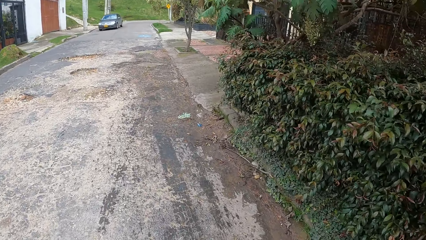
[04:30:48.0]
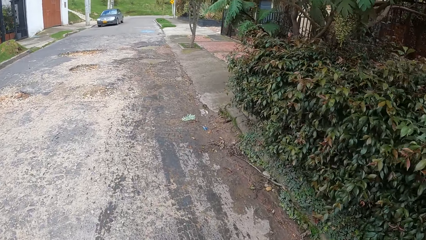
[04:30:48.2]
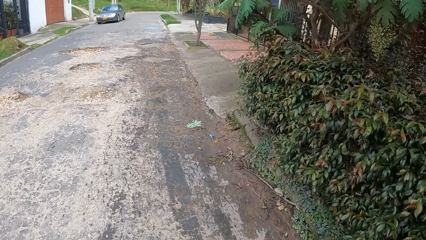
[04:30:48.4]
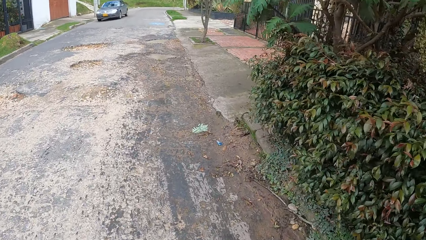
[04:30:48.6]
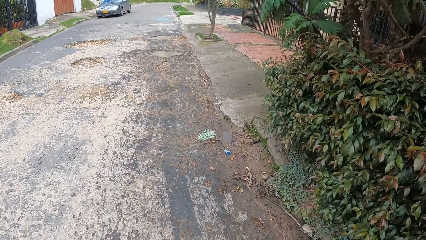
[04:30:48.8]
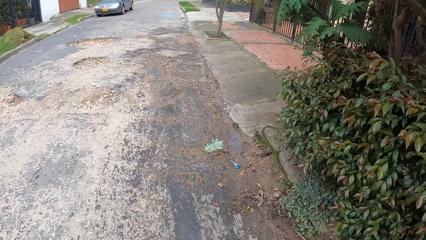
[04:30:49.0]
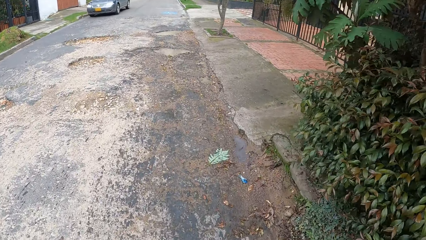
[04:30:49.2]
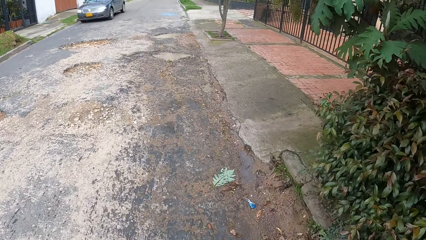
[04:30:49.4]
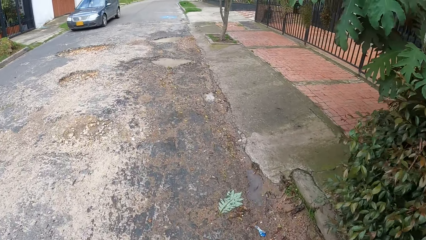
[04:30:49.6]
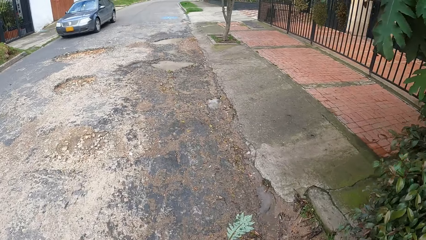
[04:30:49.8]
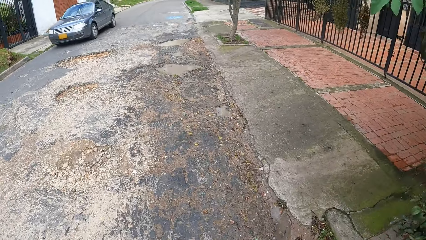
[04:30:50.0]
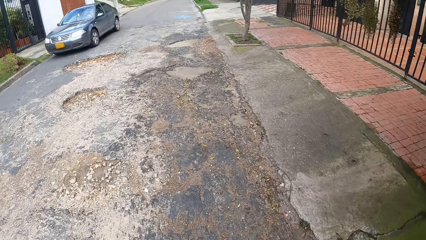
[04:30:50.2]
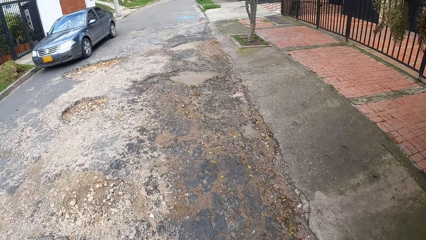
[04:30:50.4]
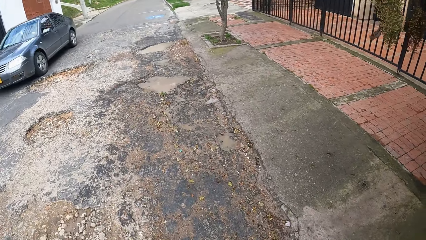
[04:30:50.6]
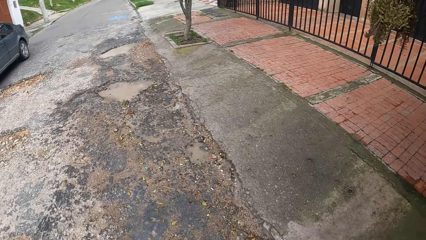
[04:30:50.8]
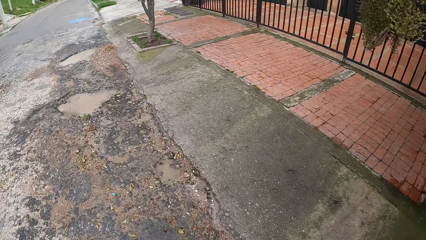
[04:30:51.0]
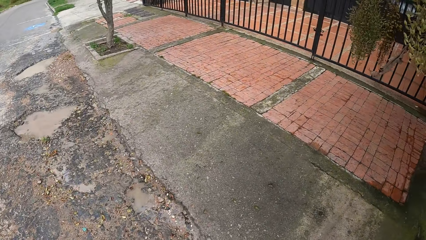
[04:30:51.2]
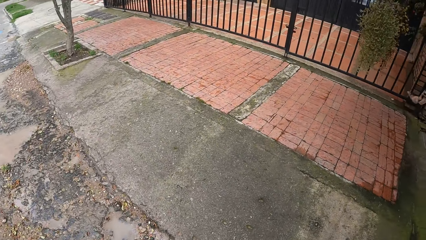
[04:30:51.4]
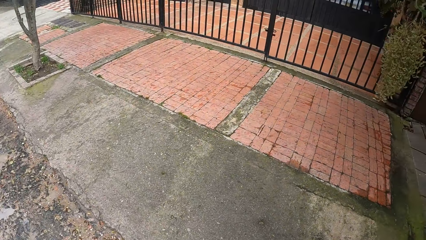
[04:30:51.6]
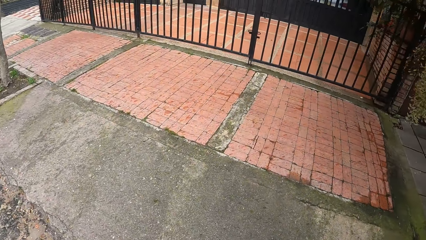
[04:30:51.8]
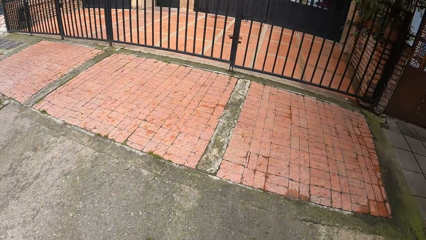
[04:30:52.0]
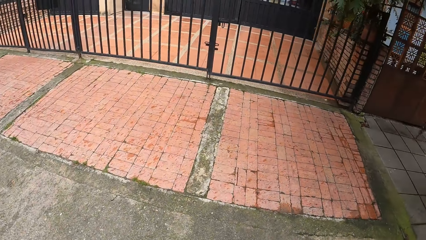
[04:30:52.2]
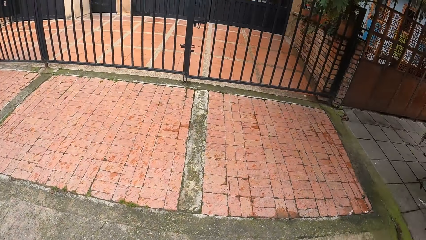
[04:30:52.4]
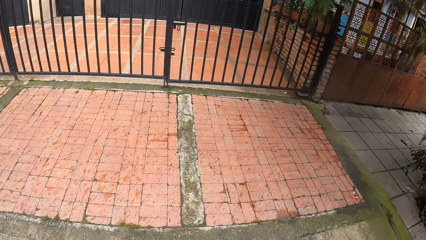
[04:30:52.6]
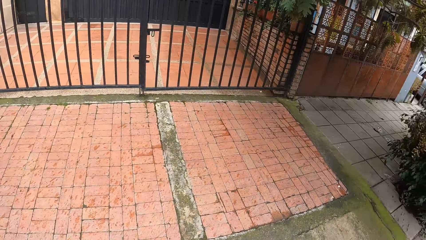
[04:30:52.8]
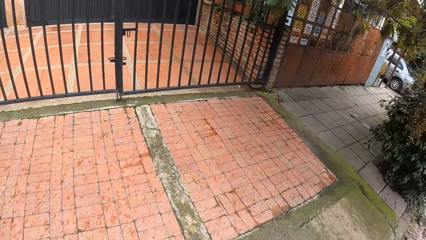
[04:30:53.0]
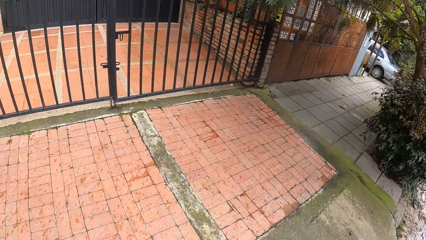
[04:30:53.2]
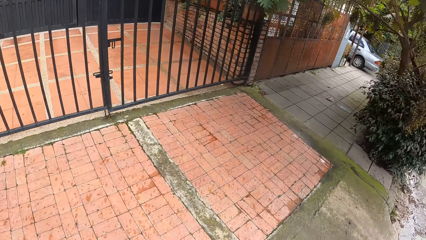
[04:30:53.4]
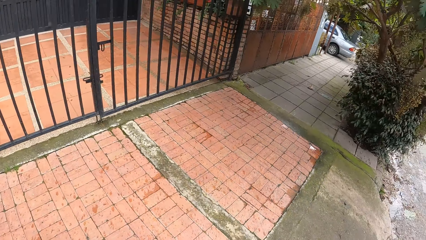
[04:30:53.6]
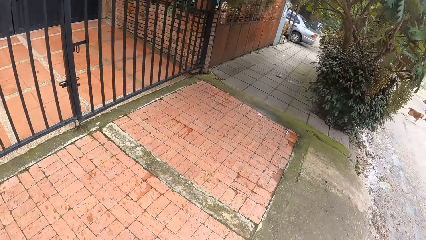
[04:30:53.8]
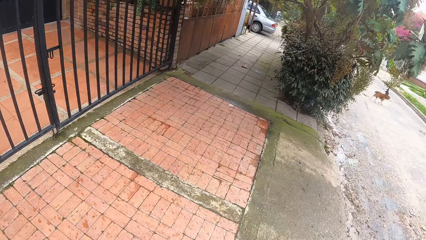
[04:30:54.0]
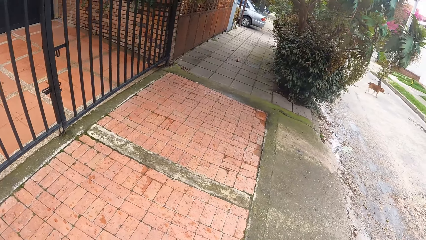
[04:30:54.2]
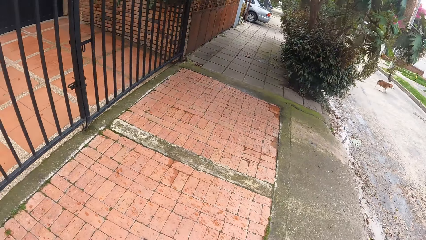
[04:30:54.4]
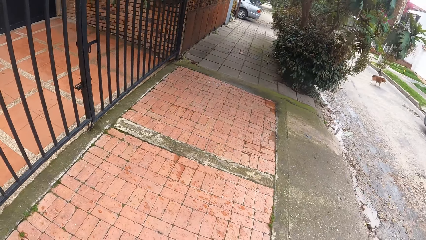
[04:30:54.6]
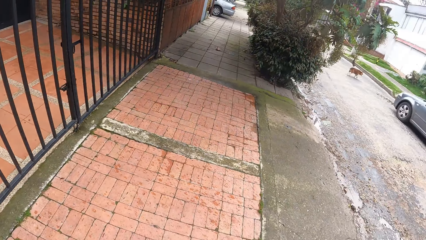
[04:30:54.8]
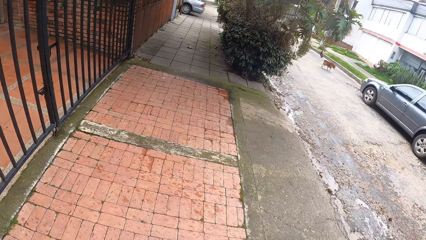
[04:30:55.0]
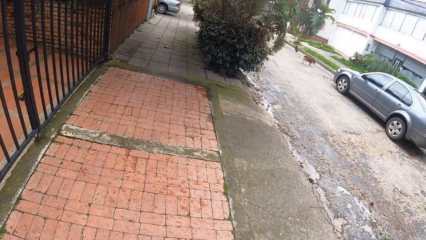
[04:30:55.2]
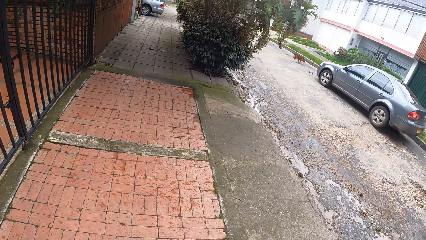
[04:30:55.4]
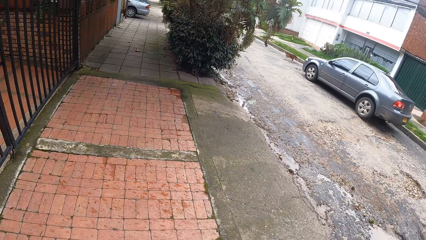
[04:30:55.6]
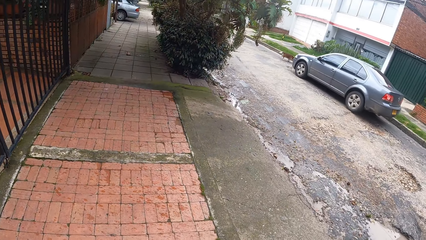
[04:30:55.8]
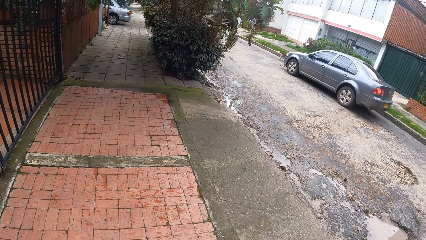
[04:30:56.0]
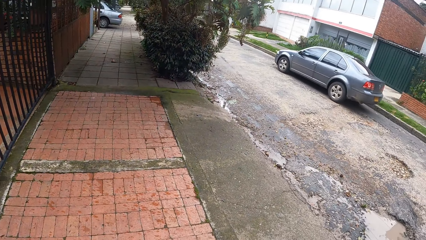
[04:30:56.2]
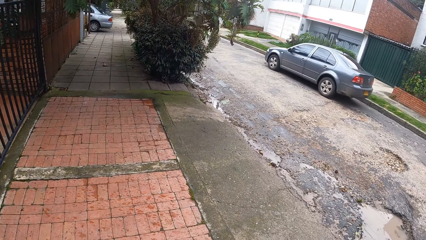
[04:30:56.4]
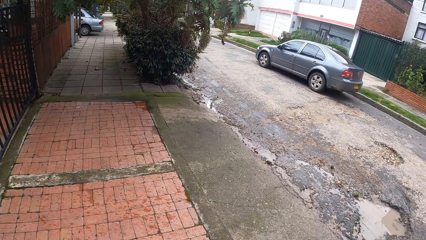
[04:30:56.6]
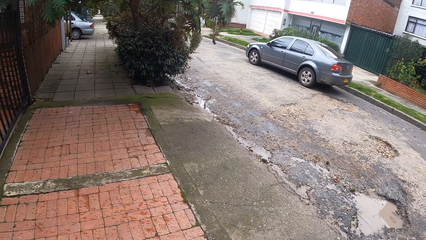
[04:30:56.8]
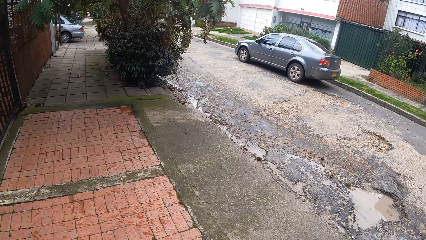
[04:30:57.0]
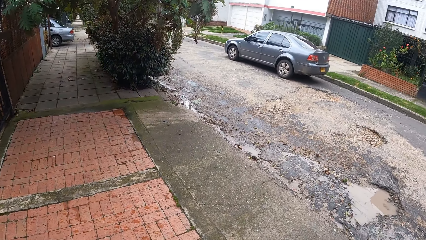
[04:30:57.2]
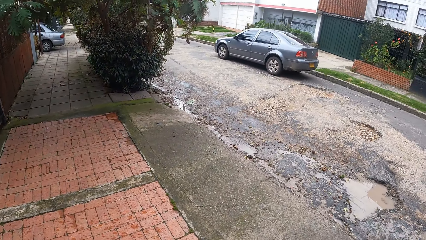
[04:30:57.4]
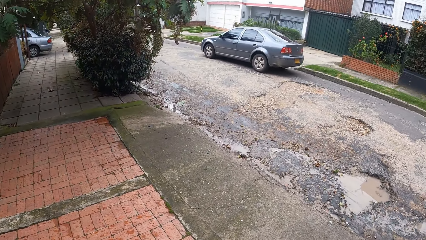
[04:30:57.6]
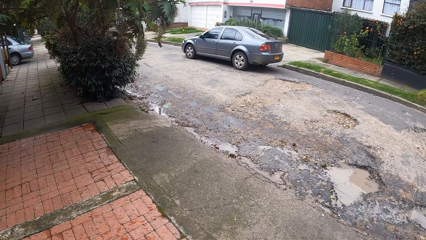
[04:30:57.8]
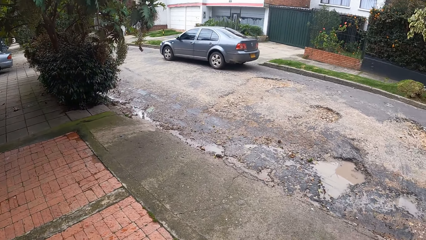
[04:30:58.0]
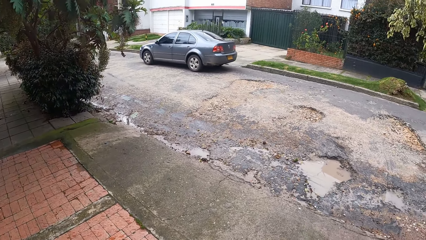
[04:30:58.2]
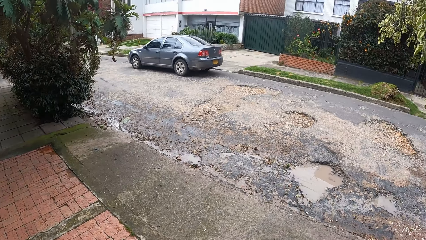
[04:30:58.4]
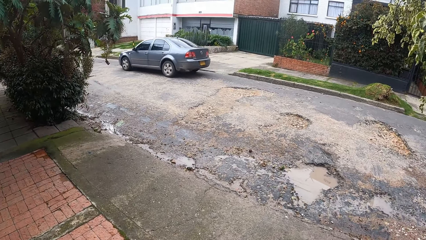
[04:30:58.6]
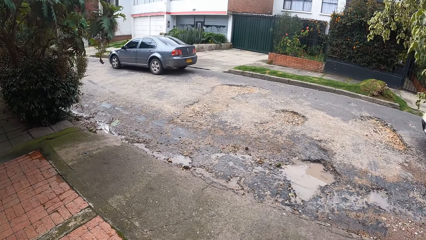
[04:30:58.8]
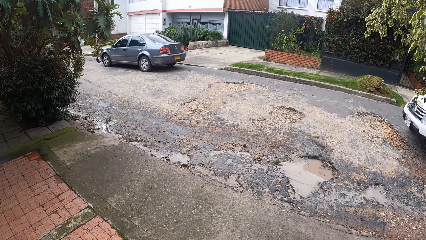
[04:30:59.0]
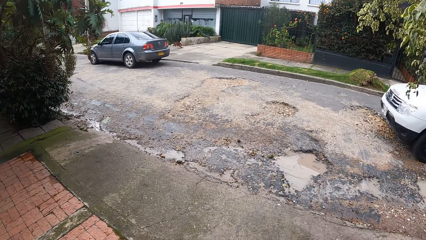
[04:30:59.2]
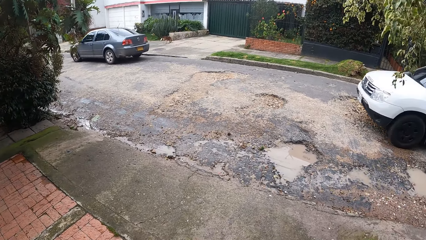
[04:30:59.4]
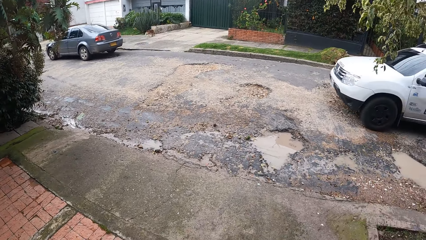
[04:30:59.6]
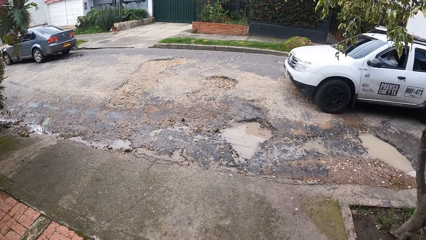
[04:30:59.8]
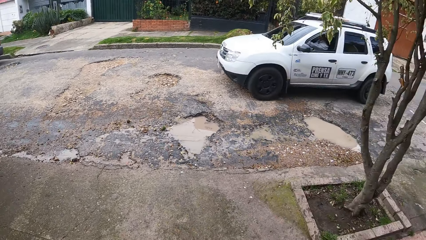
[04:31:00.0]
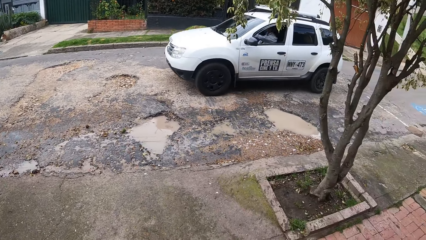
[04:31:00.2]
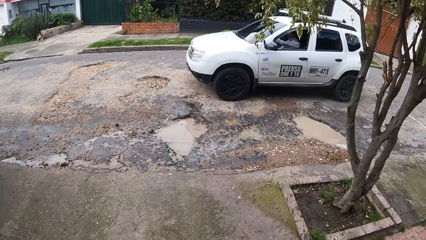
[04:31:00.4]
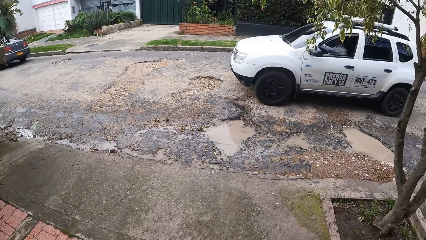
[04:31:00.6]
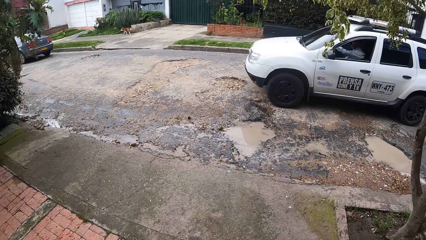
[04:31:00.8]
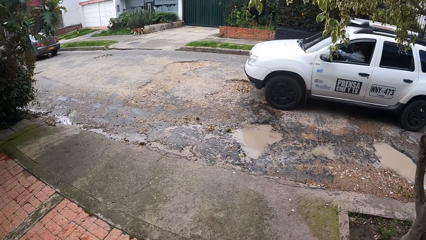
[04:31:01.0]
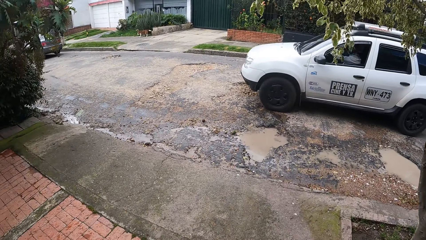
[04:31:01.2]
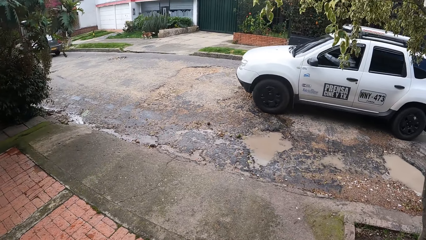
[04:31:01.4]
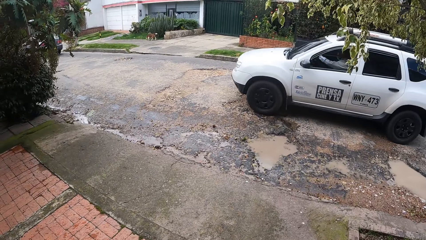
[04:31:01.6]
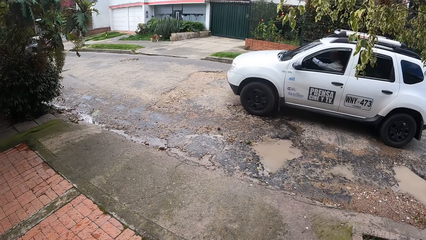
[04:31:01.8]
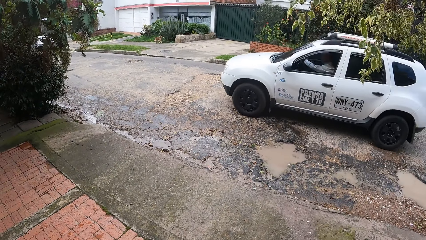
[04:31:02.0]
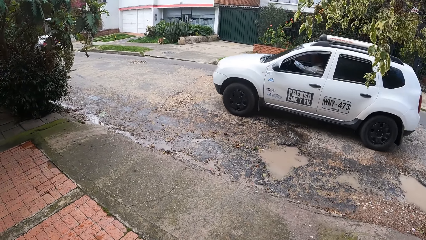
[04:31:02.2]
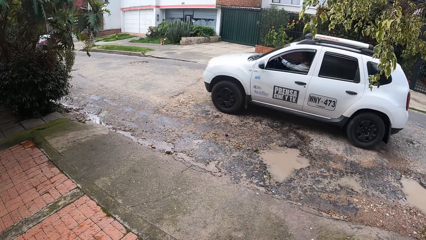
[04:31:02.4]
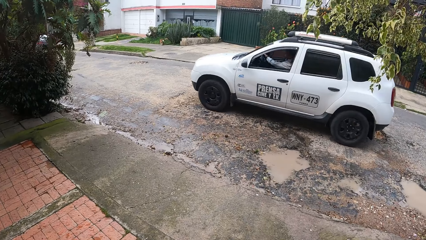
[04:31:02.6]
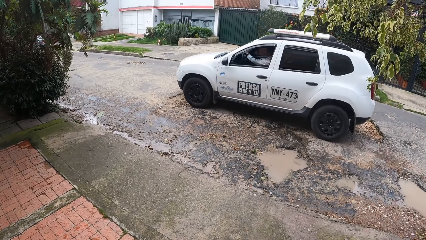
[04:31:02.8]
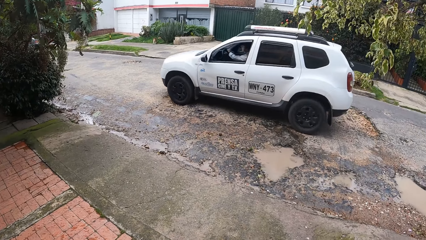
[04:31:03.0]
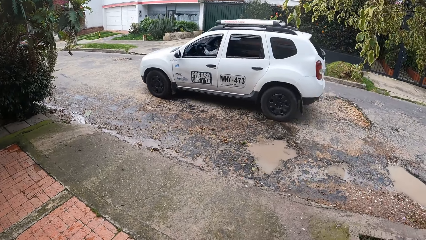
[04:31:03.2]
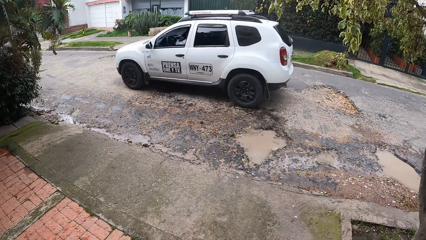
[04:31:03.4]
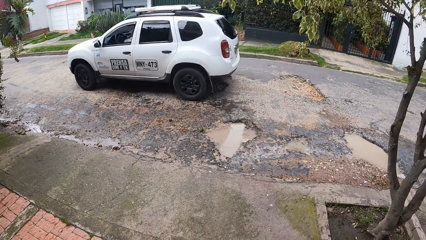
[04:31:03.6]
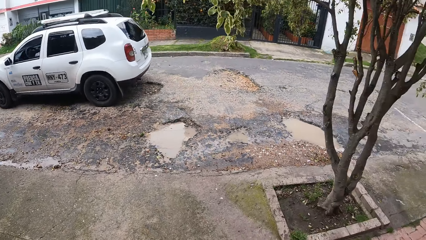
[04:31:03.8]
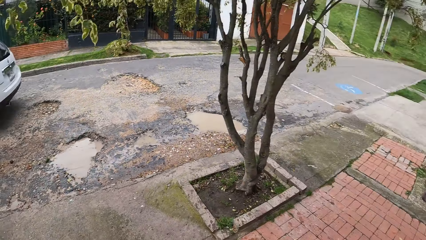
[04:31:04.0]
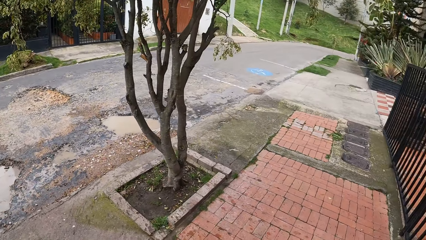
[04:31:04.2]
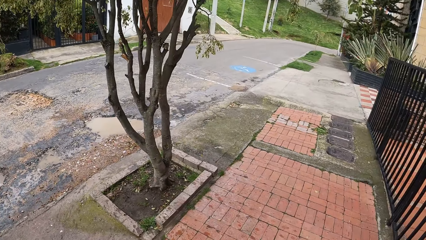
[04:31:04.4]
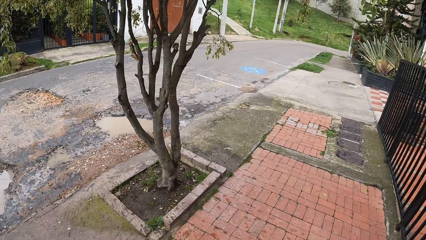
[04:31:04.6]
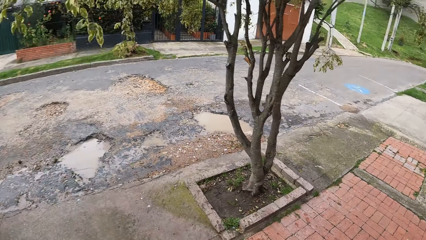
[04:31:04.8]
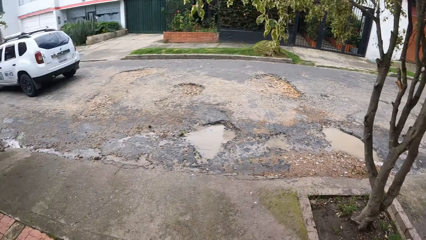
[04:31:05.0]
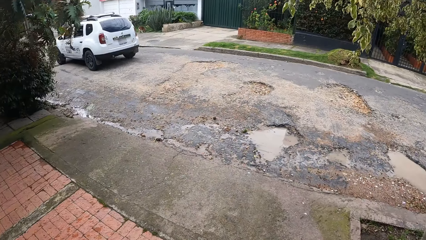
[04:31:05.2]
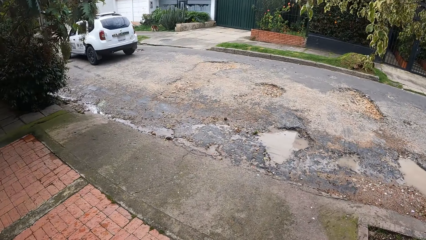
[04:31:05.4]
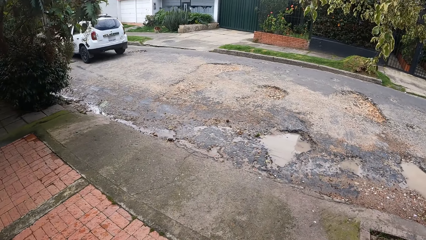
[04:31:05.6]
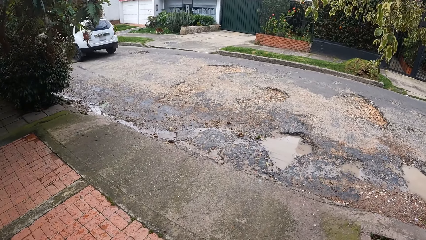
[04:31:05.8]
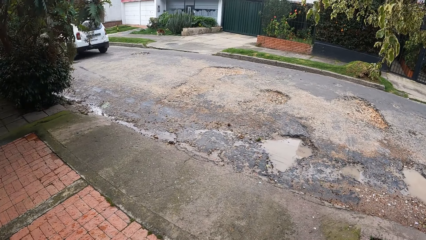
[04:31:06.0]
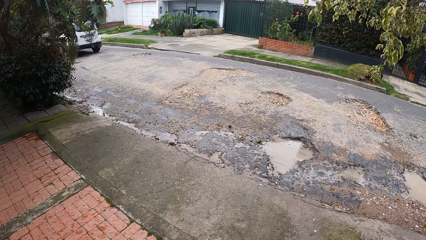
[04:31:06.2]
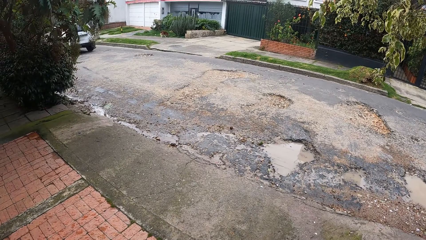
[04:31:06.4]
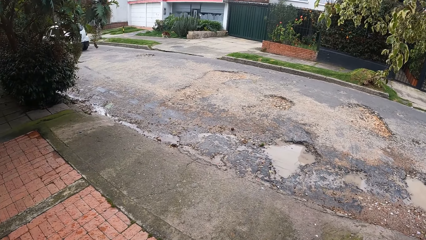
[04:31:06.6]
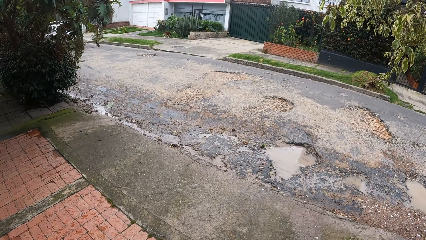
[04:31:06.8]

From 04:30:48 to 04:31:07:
A black car drives past the camera wearer. The camera wearer moves to the sidewalk and turns around. They look at the car on the road. A white car drives past the camera wearer. The camera wearer turns to the other car on the road. They turn around. They turn to the white car.
